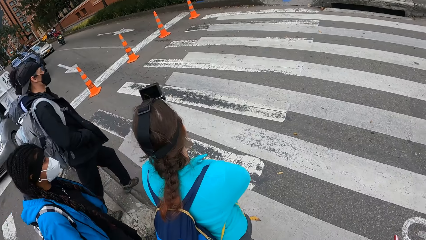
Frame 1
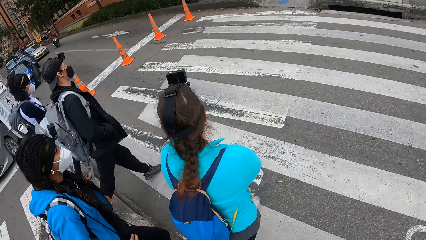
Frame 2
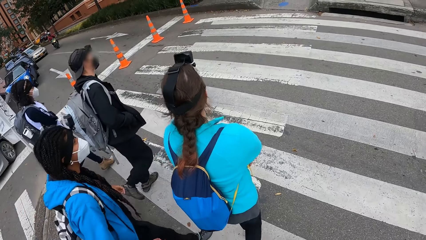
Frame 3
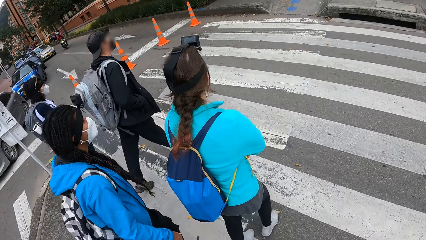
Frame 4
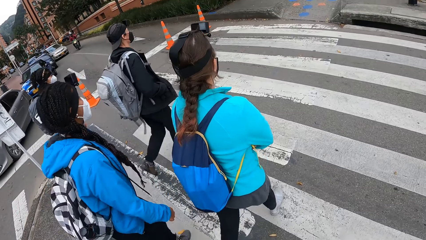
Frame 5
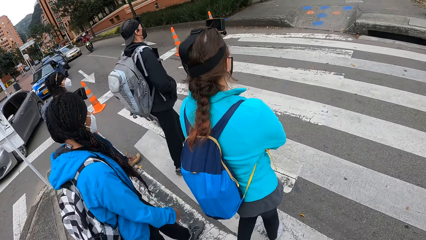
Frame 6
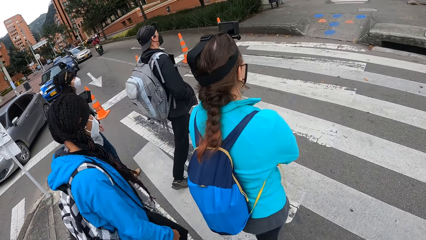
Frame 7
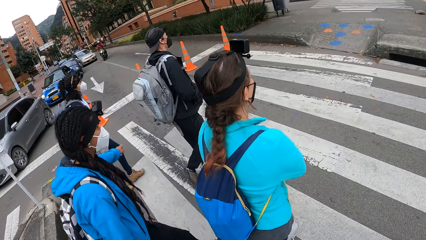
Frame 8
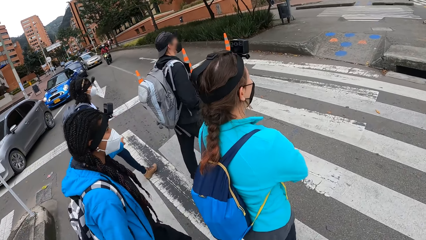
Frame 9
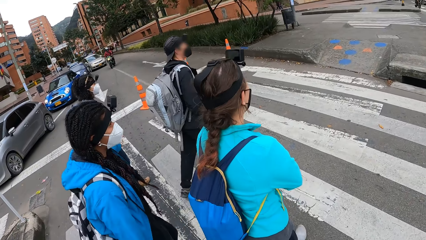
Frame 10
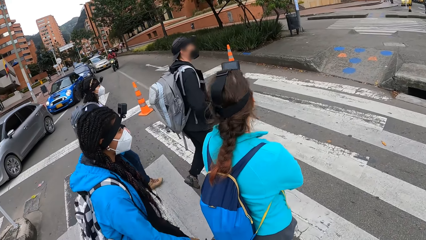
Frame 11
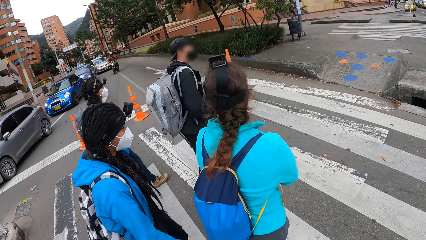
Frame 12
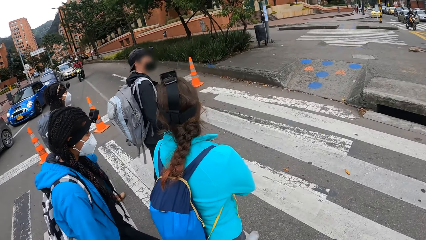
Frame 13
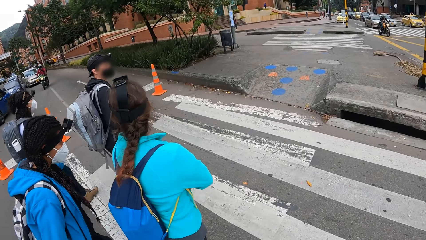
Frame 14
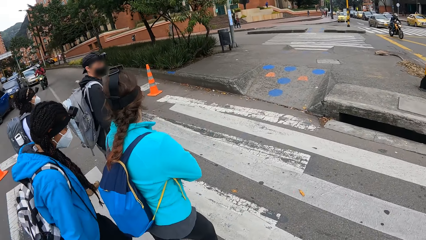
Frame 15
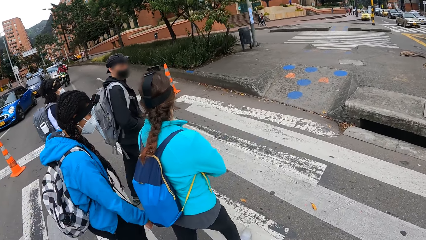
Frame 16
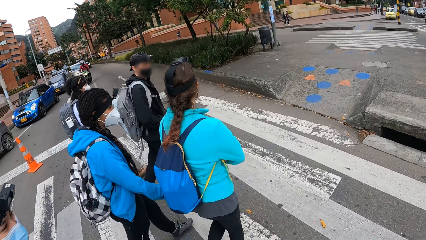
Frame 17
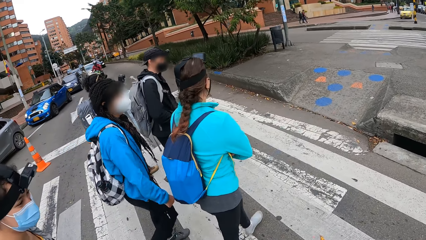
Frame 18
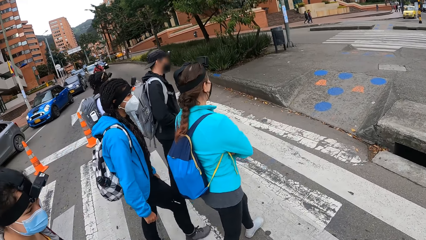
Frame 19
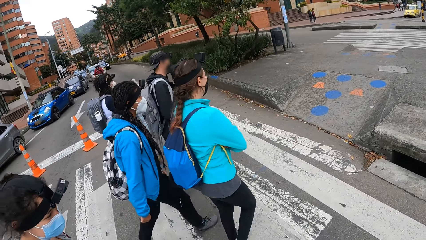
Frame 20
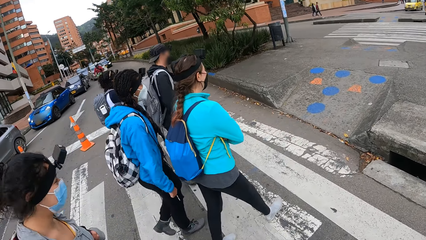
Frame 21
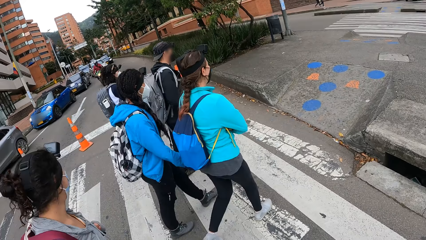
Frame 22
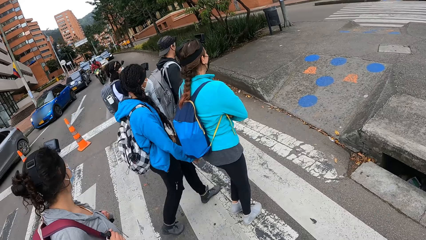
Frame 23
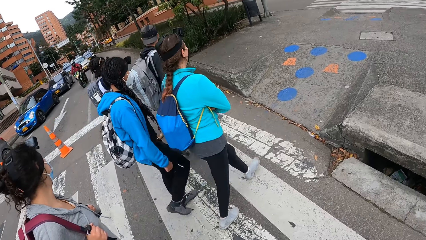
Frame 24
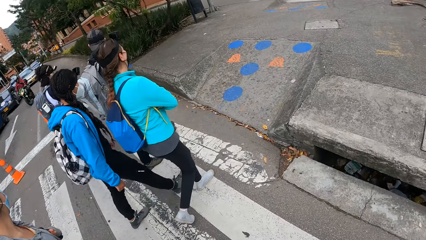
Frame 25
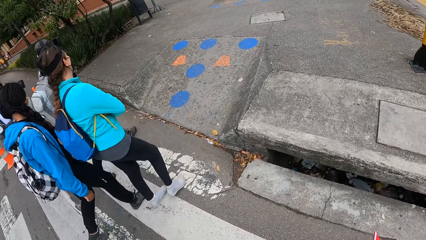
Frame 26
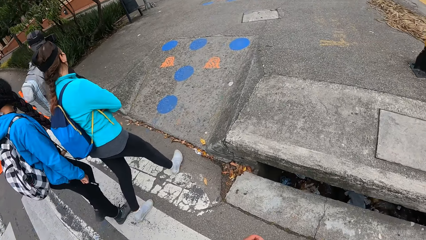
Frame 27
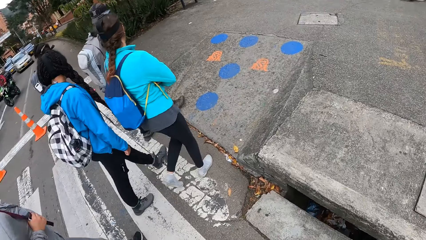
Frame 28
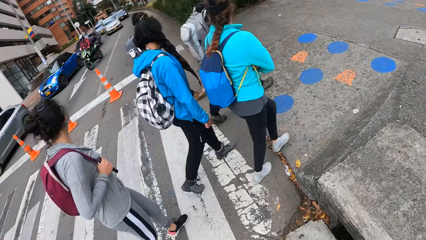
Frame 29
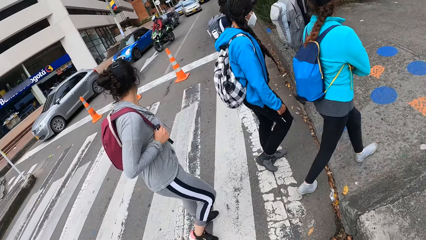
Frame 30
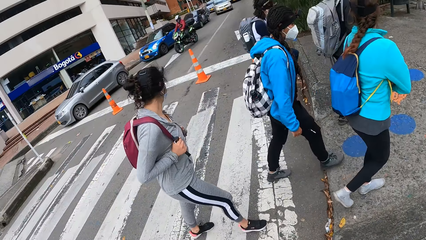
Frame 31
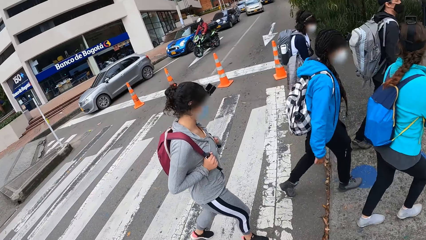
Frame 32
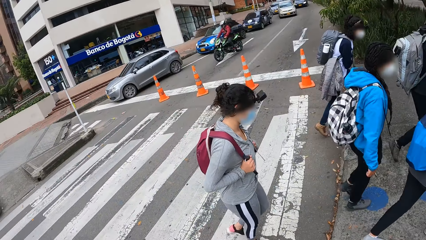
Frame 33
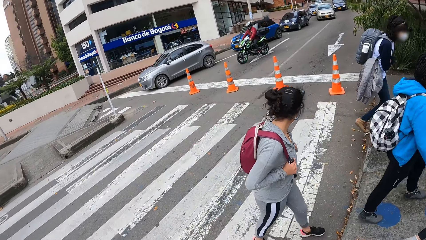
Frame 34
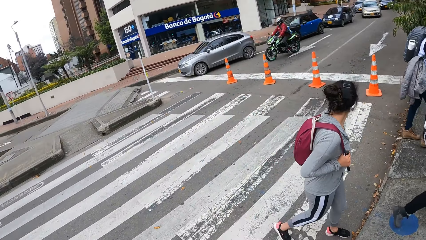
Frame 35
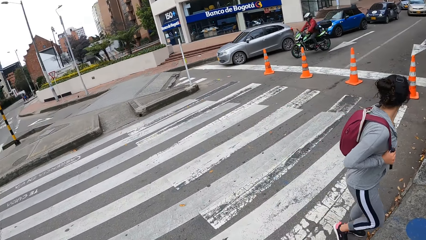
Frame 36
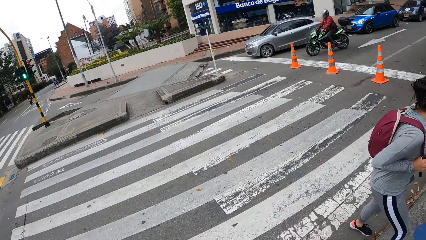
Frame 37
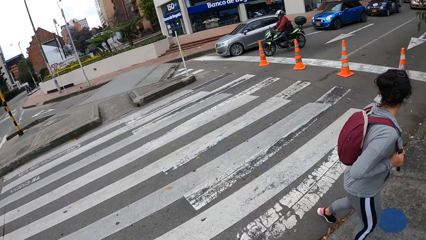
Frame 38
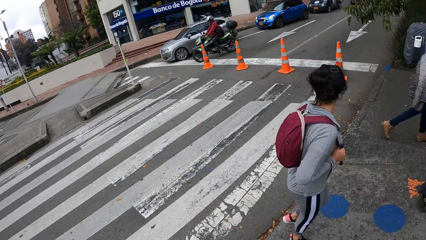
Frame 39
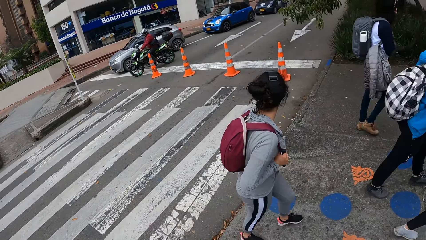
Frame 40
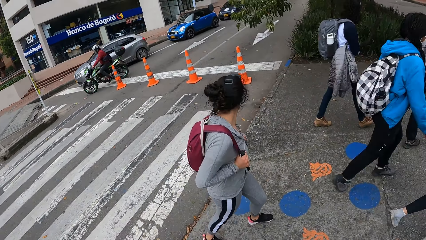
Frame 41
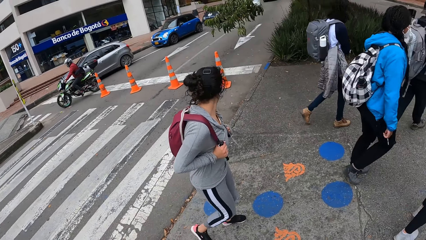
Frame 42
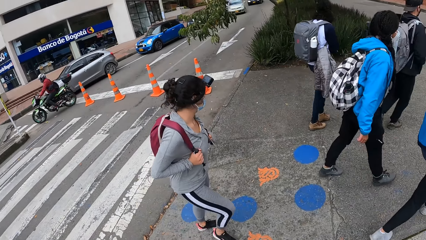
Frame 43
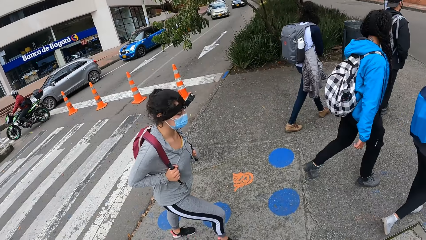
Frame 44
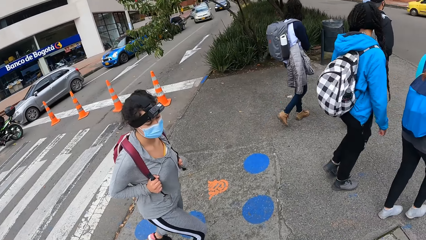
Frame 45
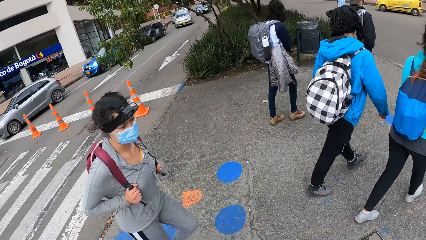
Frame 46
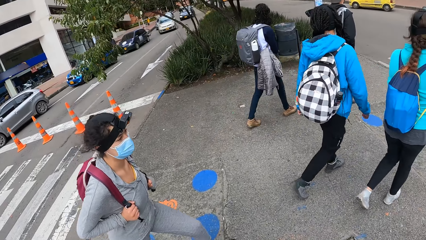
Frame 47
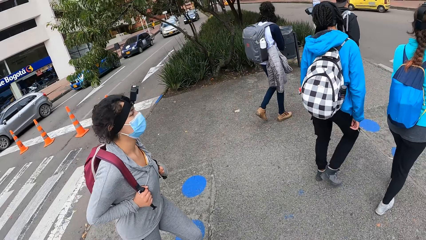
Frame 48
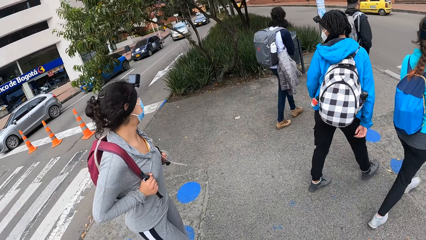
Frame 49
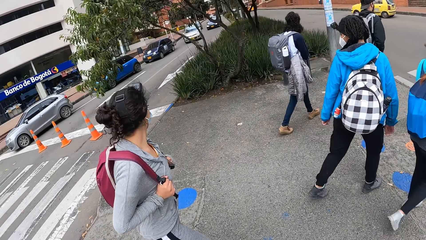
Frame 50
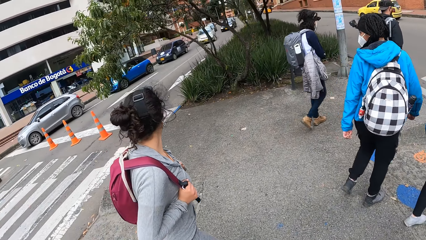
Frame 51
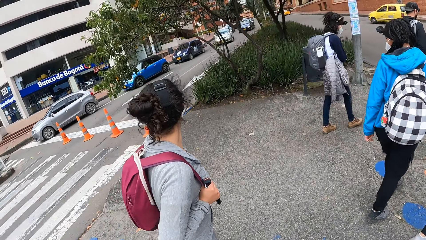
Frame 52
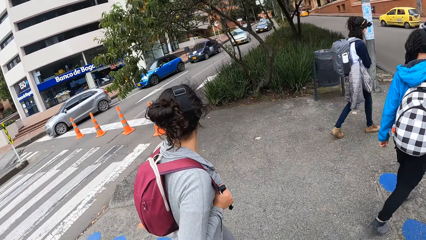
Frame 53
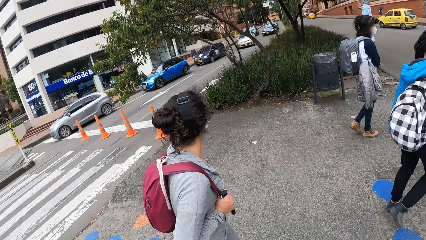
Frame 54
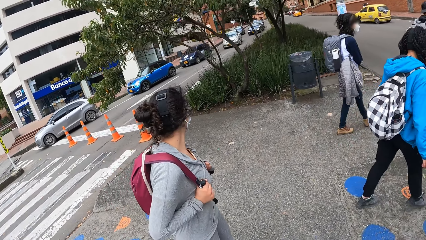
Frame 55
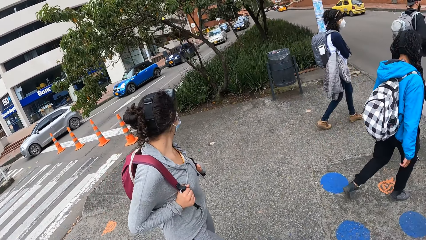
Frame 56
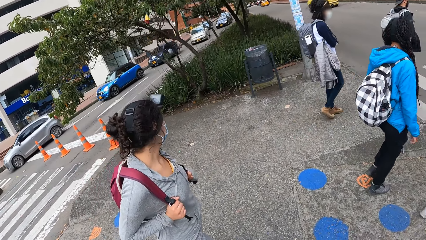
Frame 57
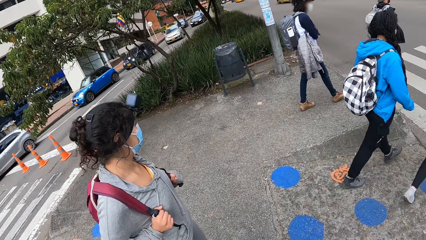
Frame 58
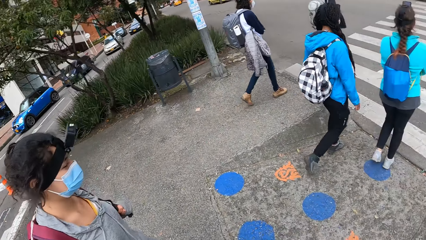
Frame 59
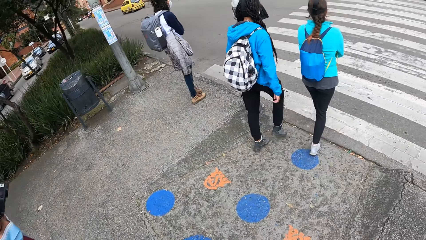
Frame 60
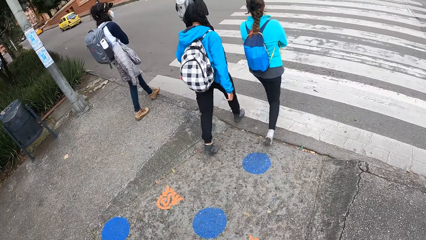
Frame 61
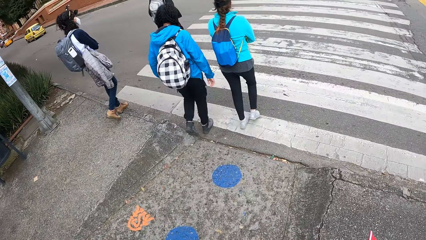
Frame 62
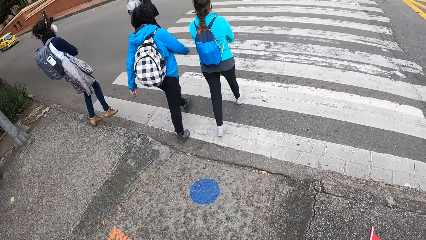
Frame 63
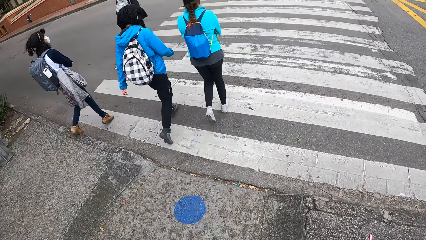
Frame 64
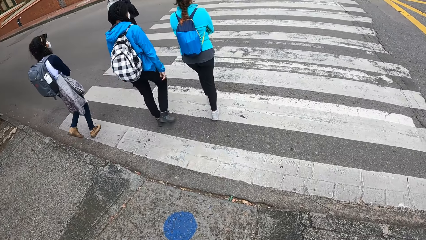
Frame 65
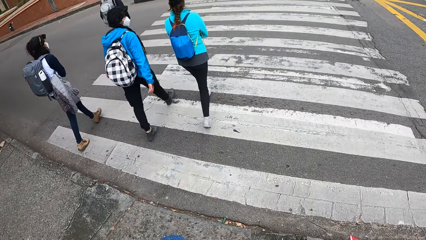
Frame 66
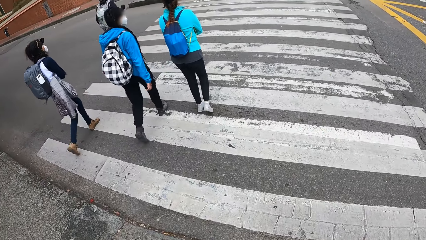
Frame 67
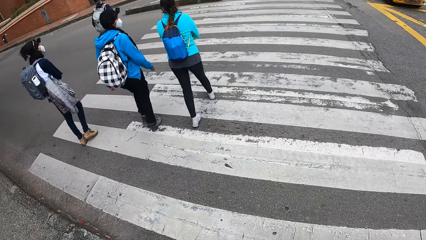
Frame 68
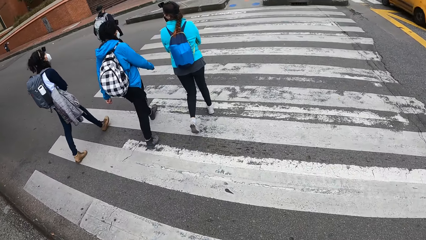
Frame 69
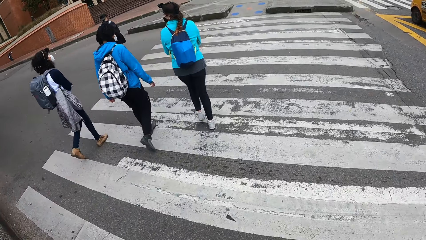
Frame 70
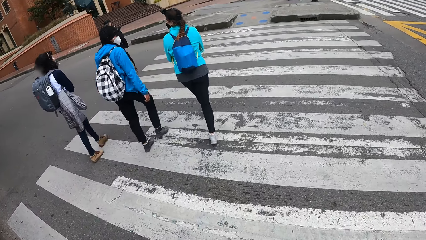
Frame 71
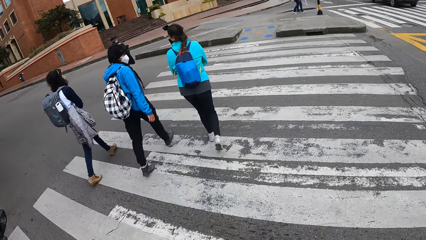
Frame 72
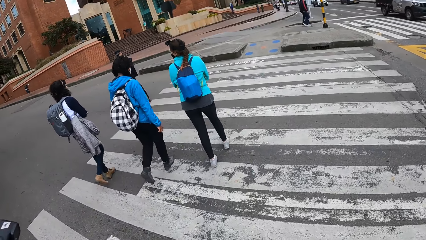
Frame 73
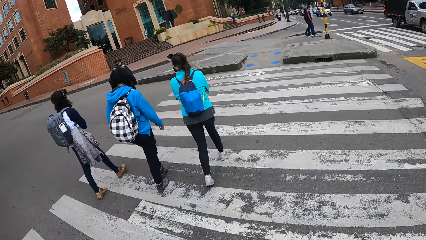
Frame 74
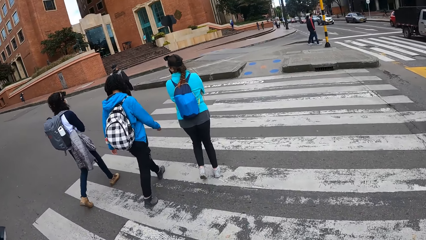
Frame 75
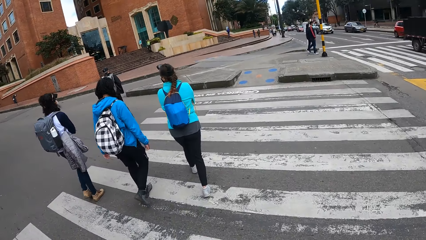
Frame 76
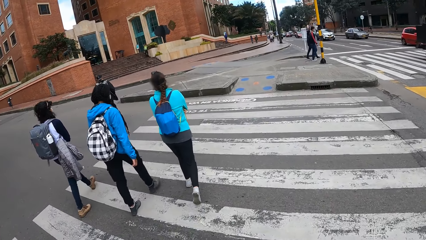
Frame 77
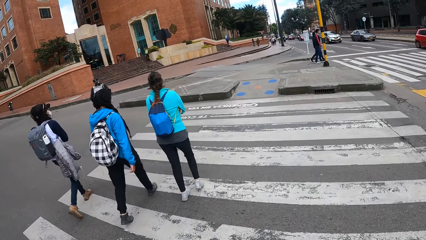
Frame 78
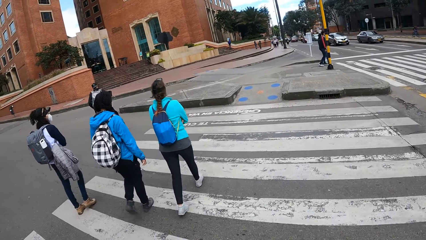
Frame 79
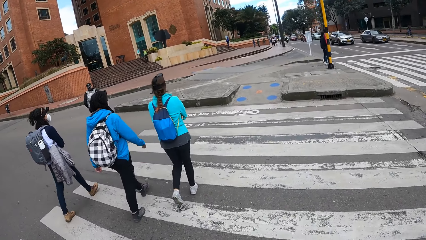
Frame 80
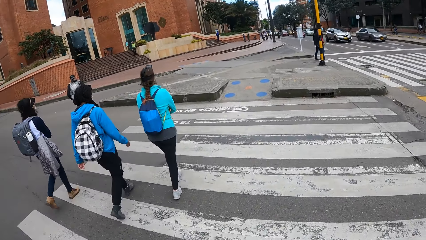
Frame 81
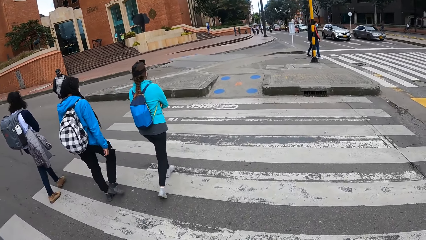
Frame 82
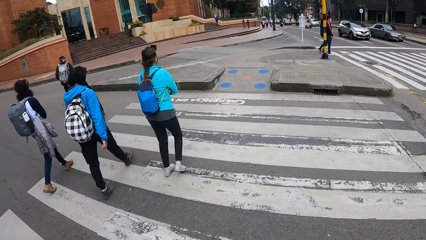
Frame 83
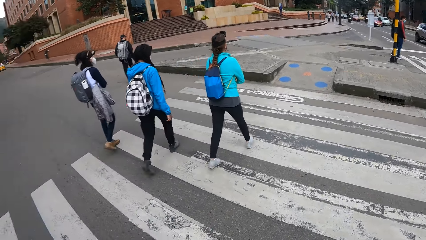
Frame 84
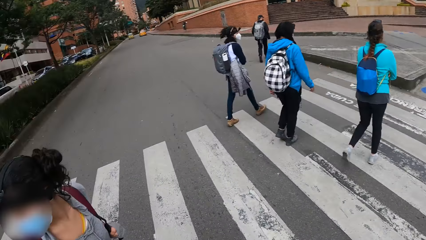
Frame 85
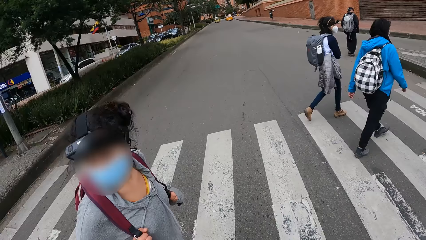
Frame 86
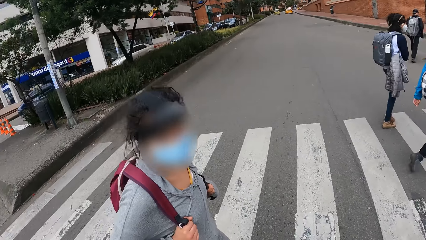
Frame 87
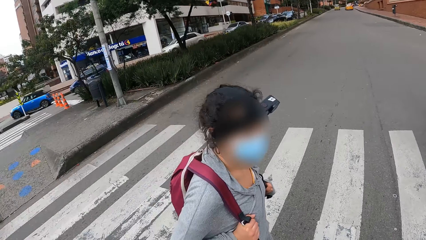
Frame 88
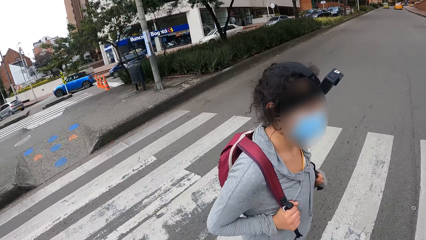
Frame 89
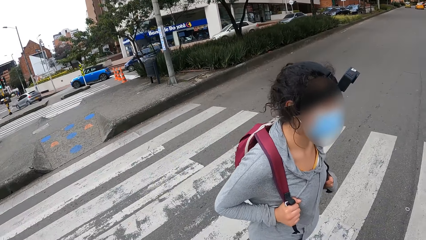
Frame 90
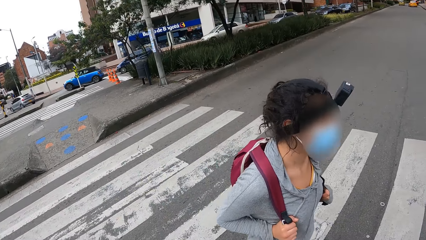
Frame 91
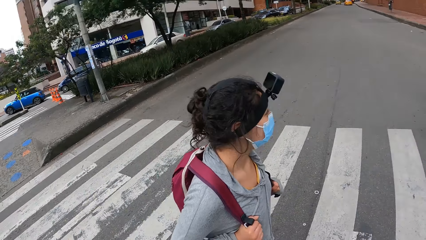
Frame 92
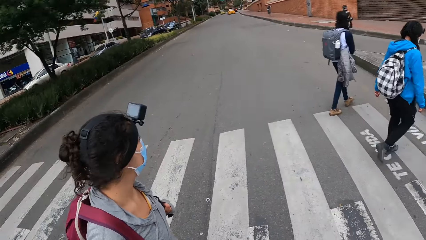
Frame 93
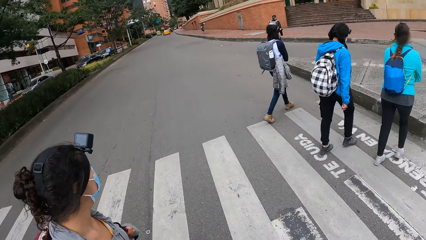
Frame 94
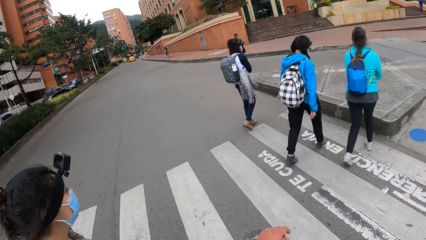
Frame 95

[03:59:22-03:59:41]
The camera wearer crosses a road with the group of people. They cross the zebra crossing with colleagues.
